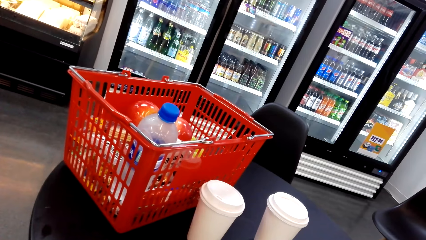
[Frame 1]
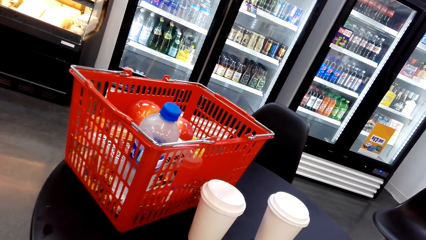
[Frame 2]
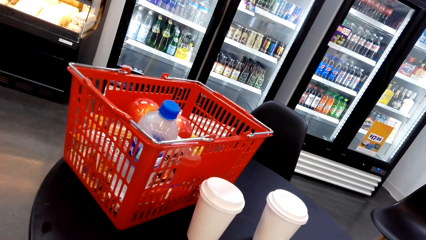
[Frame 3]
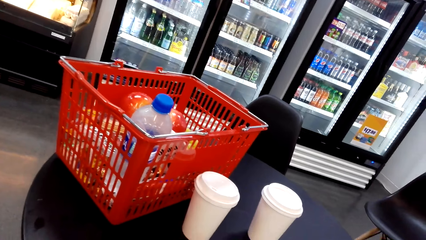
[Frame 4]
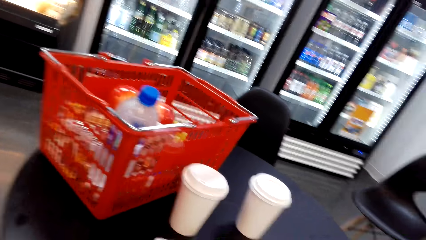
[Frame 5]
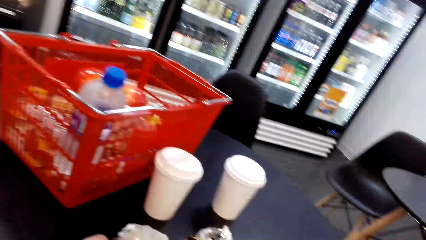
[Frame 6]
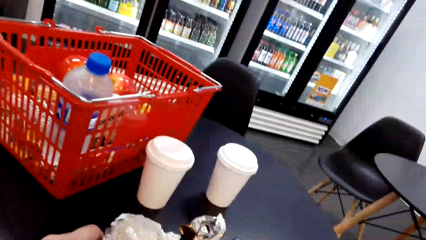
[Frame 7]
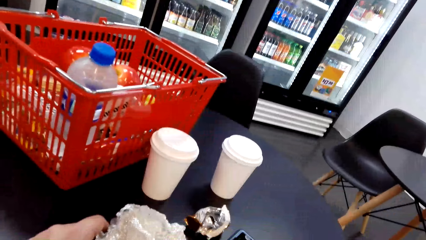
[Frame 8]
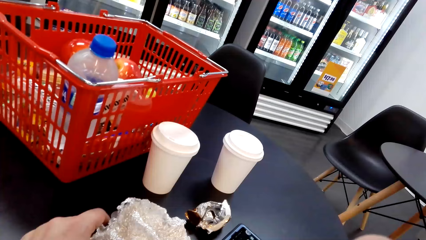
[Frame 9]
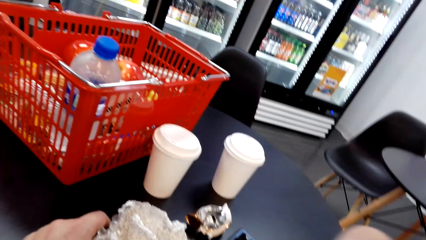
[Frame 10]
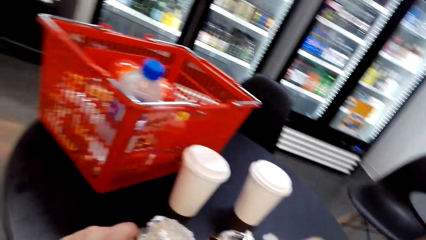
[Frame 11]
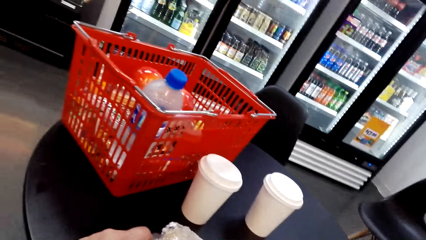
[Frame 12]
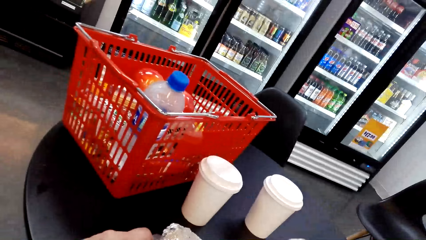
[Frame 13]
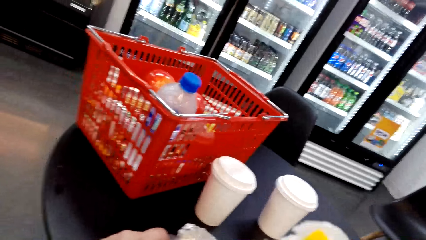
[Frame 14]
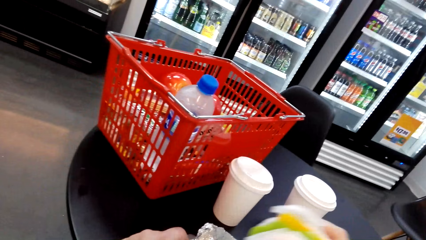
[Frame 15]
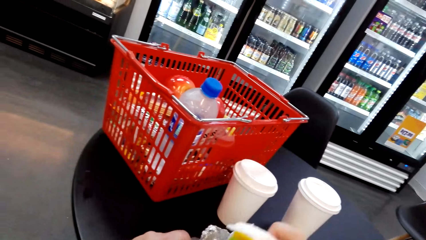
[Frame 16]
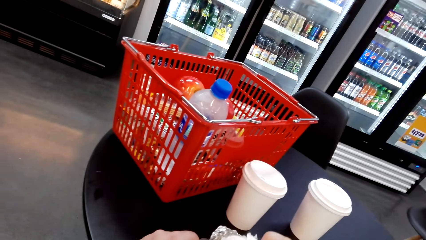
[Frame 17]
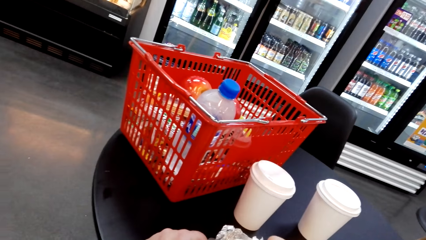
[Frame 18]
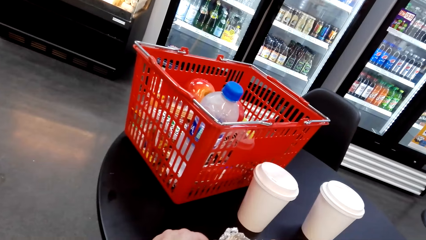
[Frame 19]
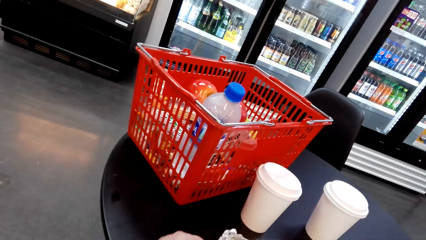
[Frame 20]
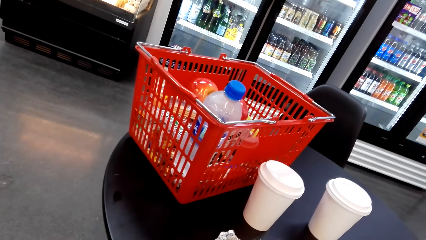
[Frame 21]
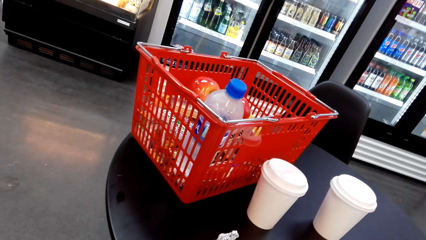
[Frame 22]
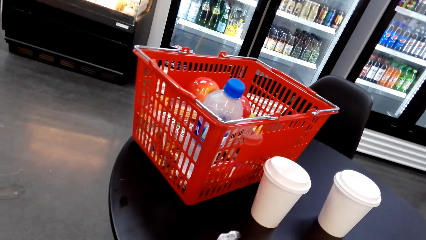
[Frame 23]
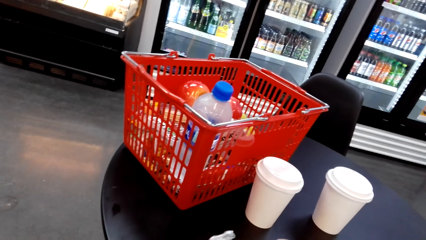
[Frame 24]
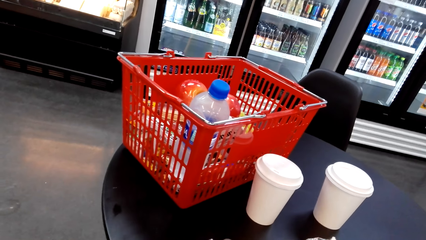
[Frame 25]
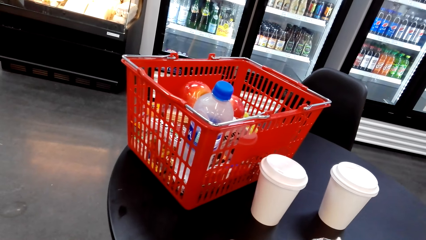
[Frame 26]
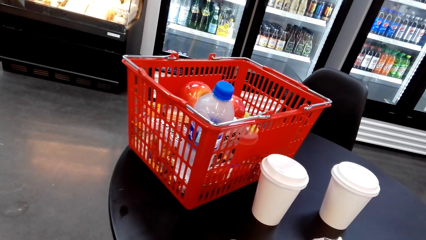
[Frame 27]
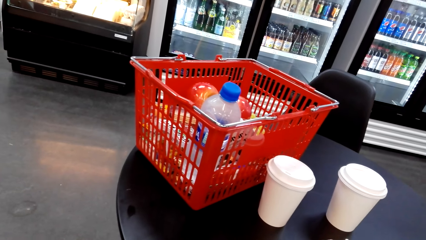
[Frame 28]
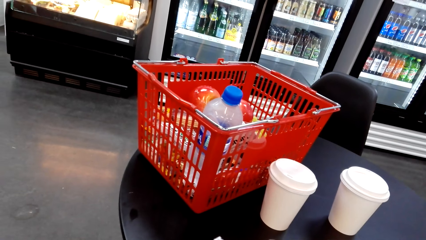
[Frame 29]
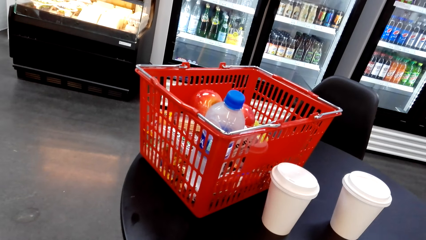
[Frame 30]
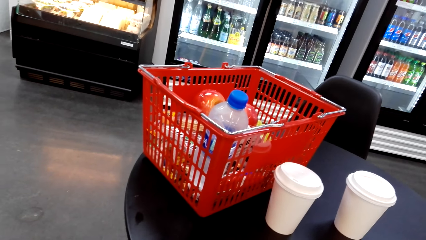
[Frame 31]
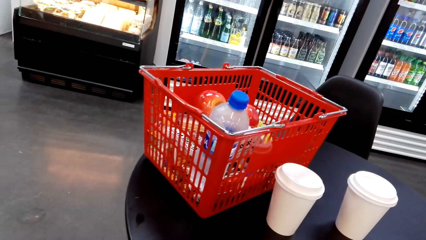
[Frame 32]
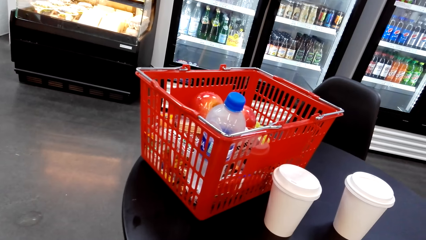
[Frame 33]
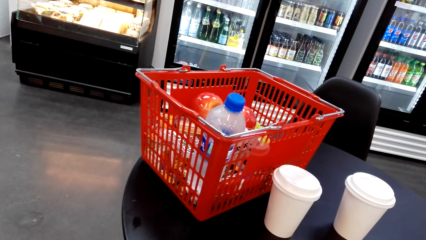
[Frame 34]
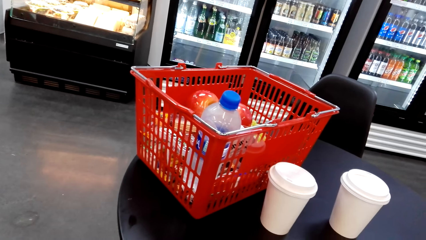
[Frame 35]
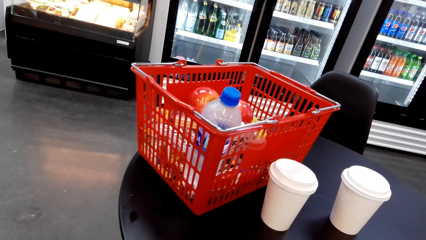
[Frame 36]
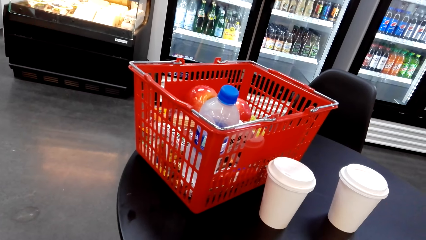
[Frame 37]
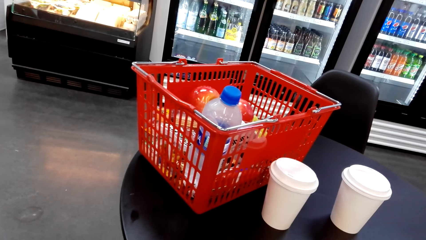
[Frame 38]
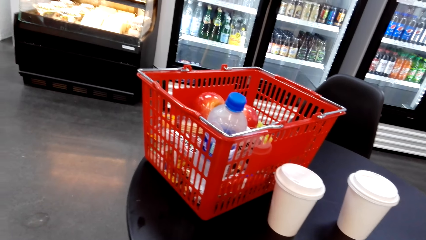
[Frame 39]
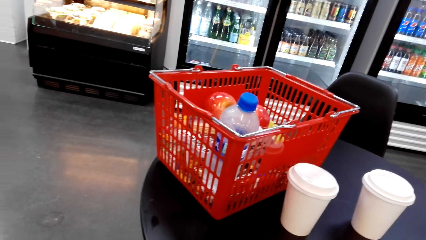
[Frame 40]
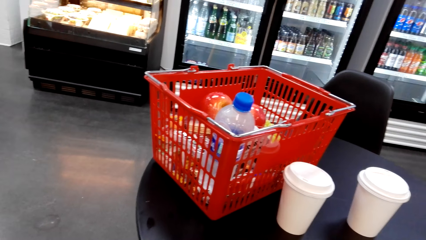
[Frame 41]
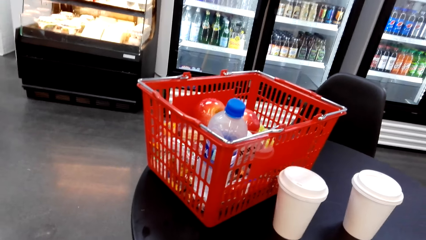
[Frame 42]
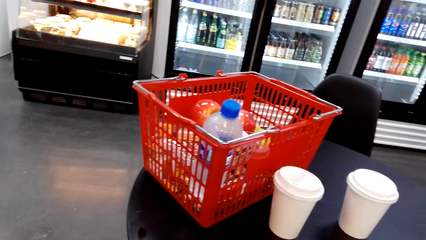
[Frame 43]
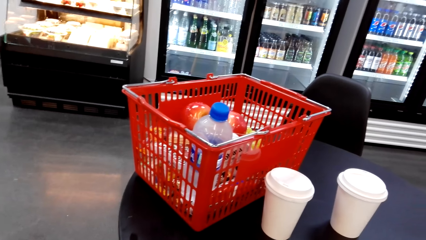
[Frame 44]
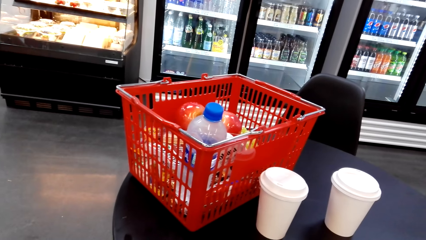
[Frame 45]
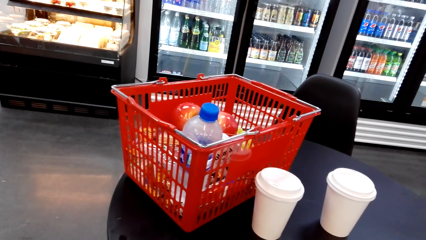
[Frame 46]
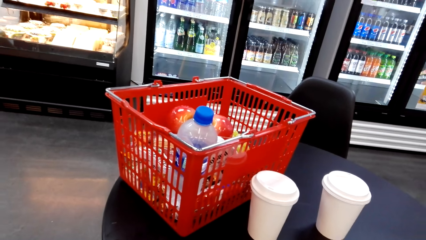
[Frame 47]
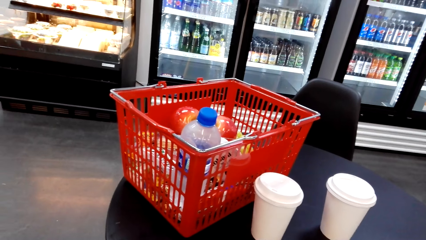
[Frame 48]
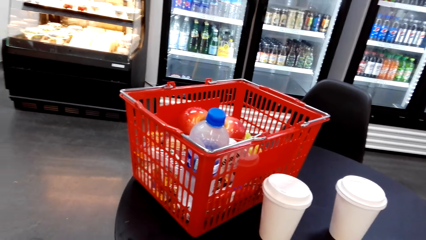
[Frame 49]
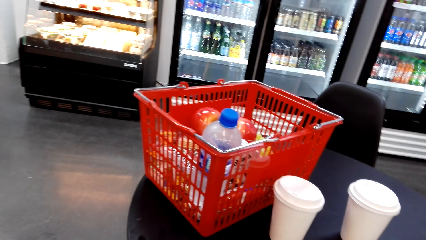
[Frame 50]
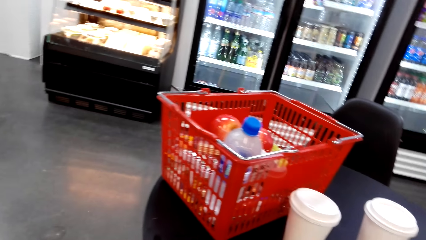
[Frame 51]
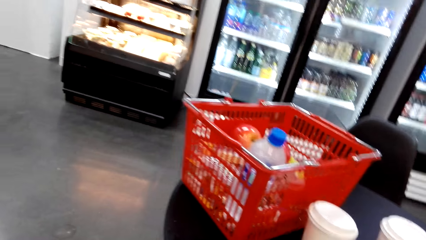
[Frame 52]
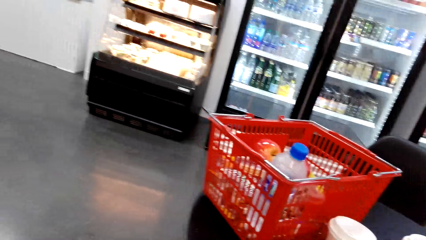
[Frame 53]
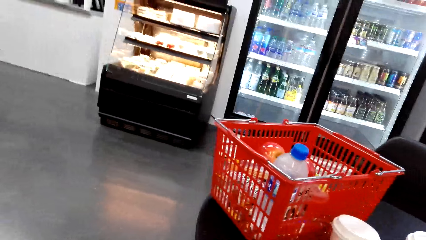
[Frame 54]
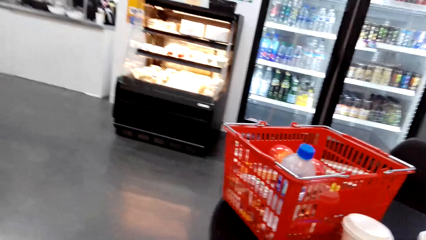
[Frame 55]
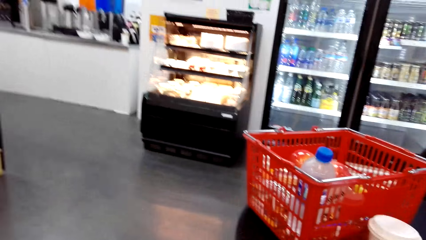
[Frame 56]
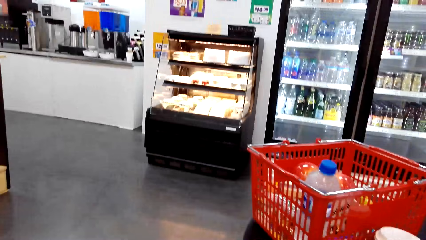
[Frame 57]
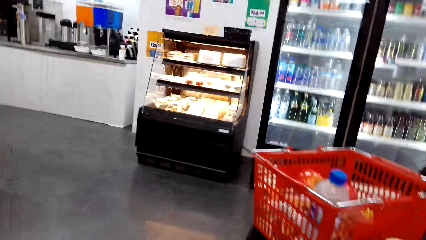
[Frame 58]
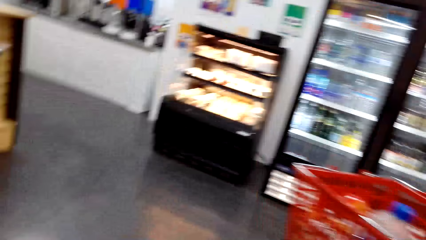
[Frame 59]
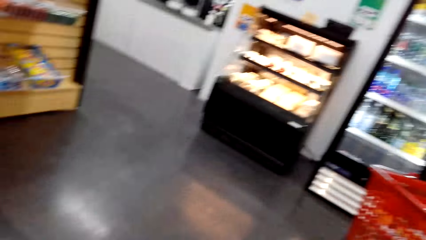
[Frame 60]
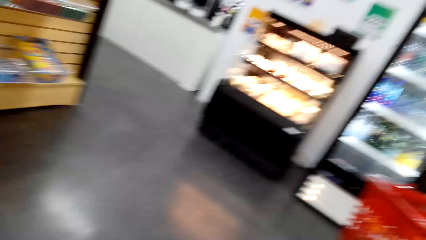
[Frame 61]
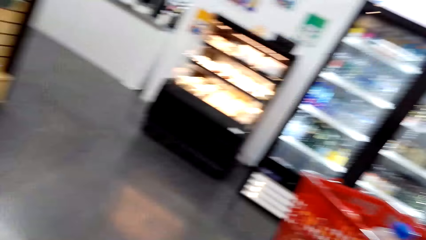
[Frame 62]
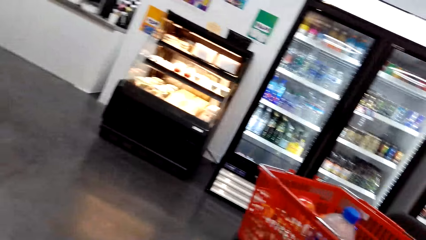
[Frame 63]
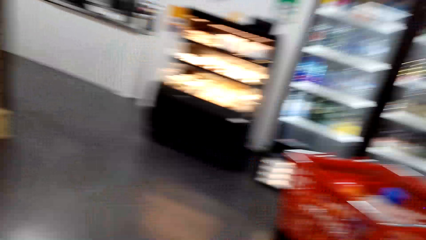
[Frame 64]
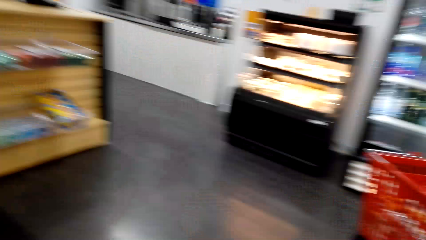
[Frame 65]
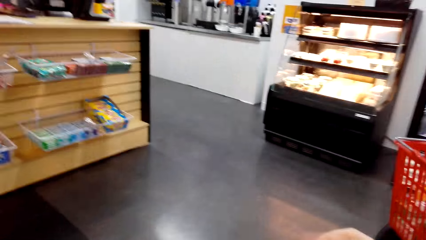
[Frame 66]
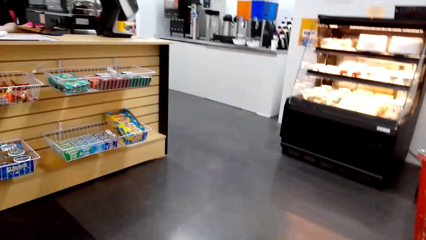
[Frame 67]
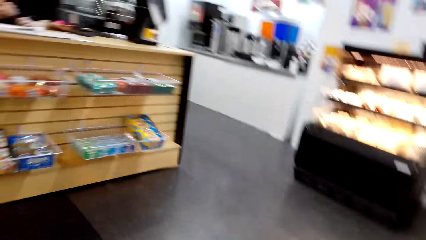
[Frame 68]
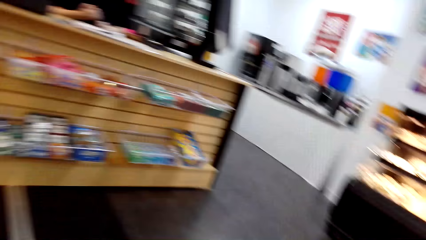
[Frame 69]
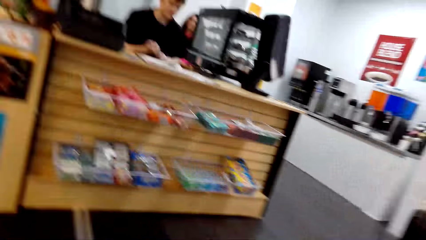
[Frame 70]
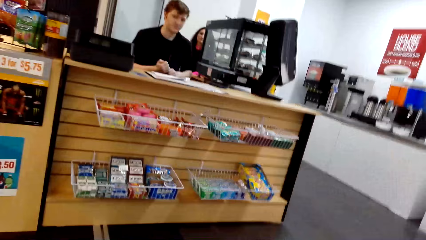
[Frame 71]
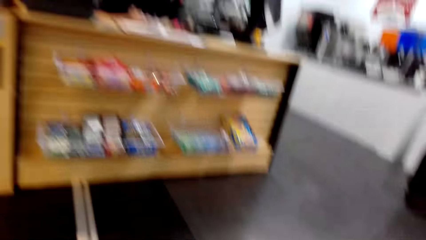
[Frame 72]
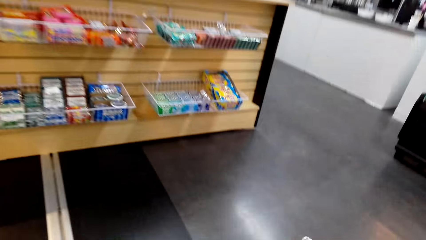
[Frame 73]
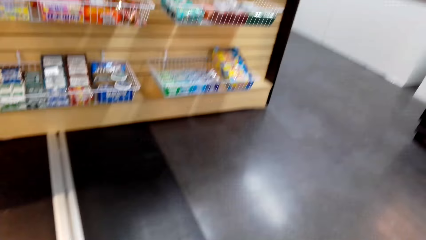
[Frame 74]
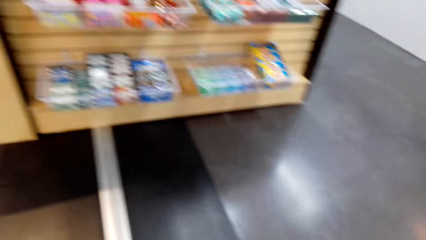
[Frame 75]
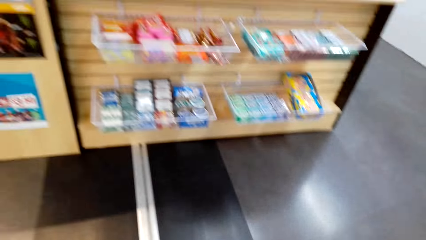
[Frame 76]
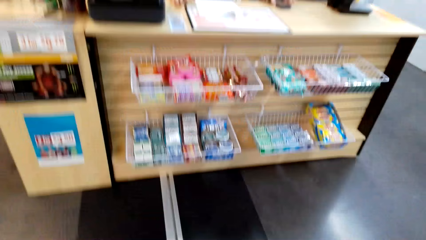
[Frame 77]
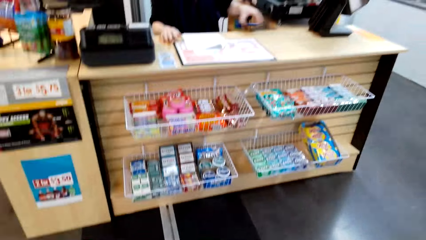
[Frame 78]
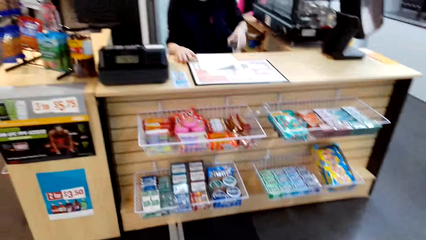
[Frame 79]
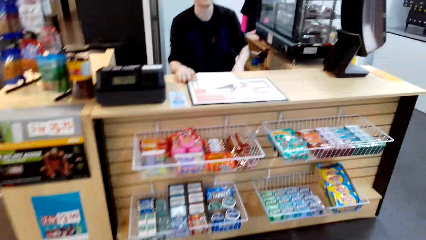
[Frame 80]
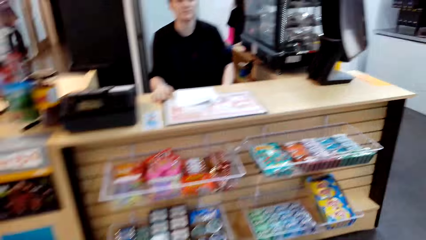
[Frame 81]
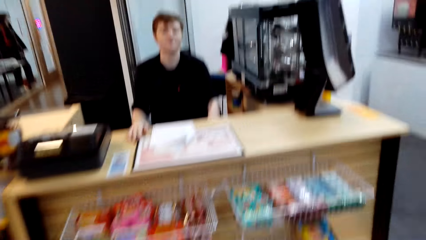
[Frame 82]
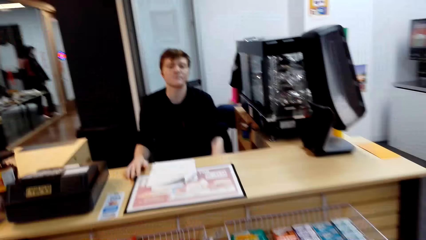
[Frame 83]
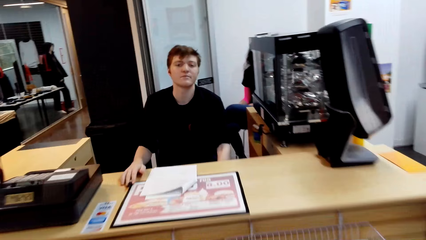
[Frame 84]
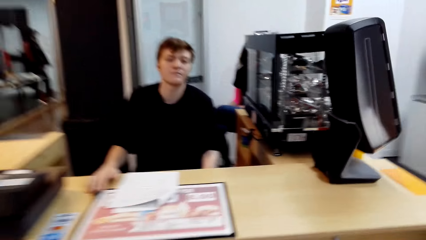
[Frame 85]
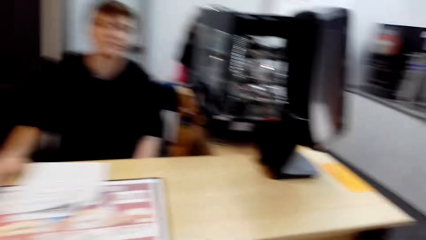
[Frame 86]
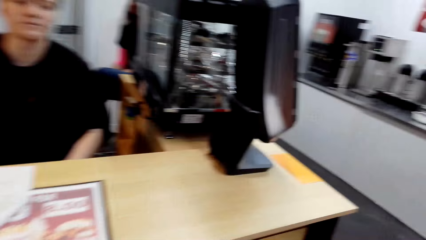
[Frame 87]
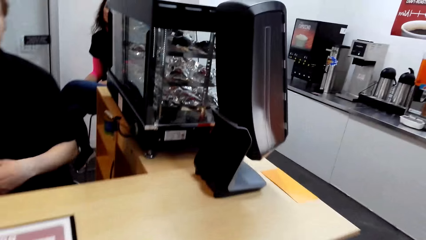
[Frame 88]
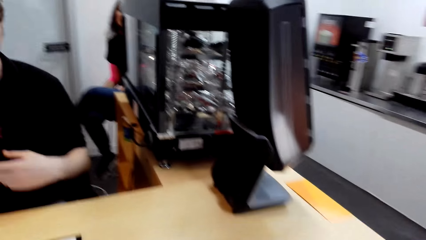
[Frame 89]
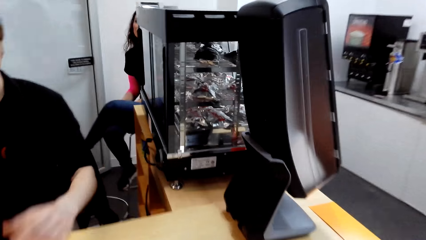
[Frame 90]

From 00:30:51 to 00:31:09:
The camera wearer places something. They move around the supermarket. They walk towards the counter.
